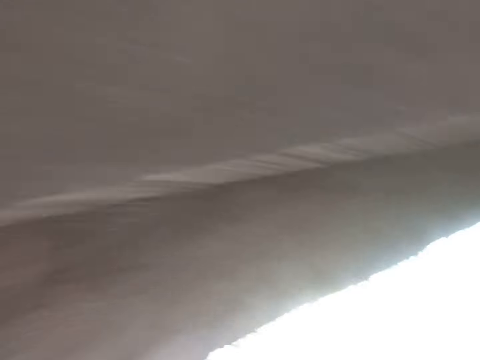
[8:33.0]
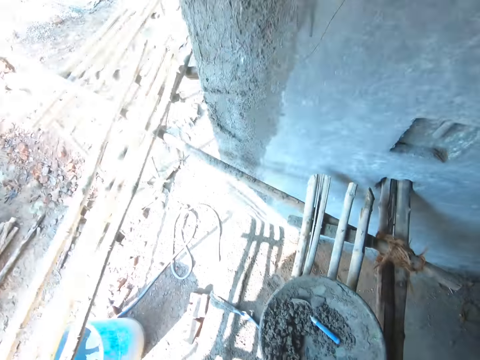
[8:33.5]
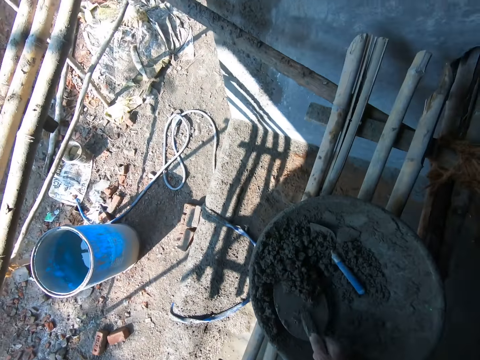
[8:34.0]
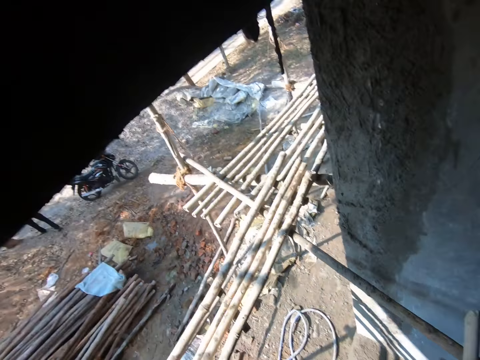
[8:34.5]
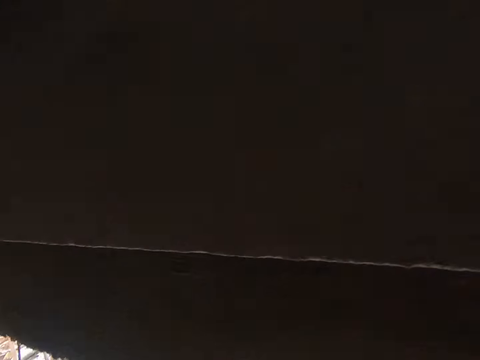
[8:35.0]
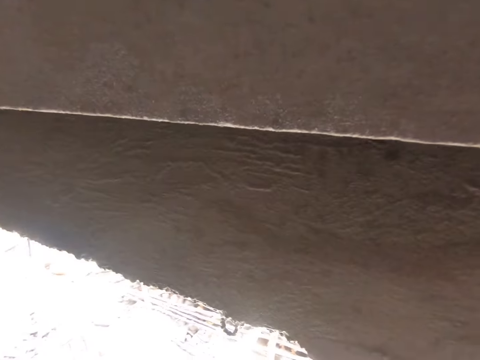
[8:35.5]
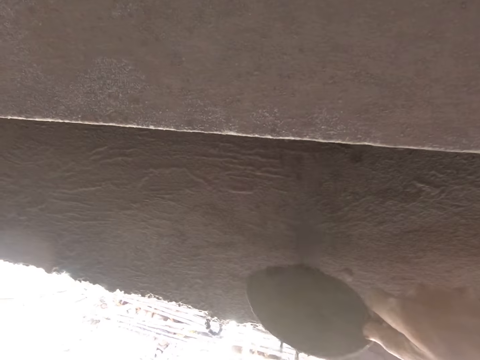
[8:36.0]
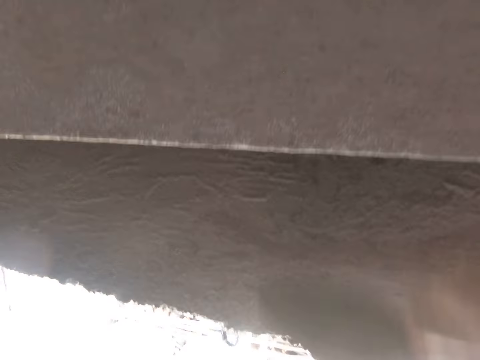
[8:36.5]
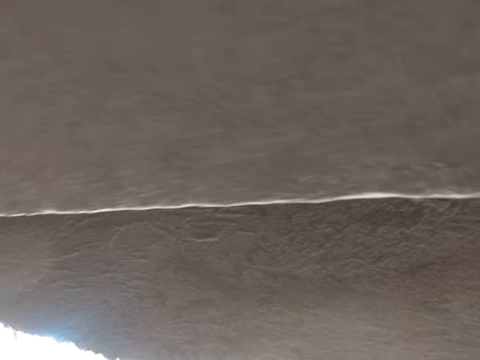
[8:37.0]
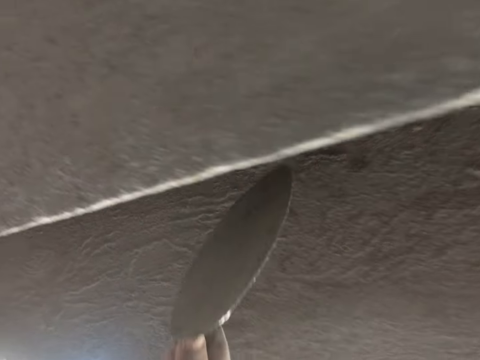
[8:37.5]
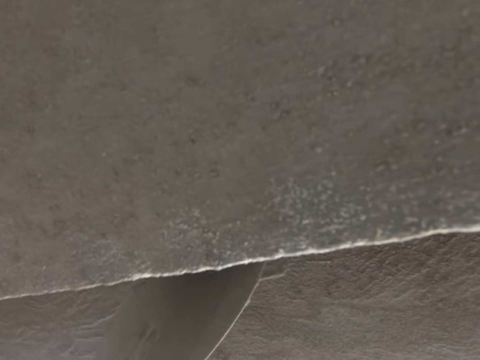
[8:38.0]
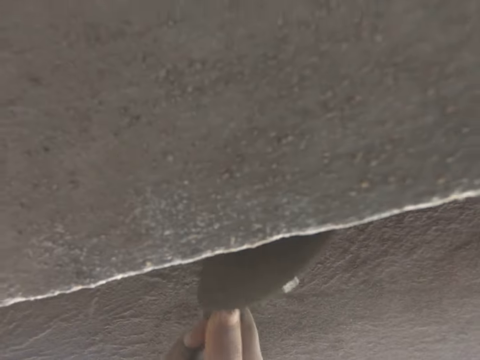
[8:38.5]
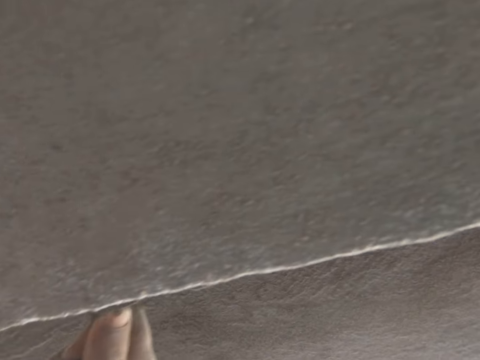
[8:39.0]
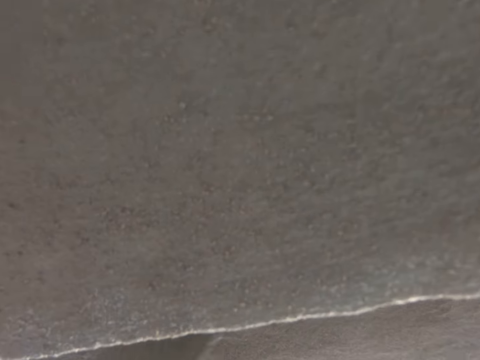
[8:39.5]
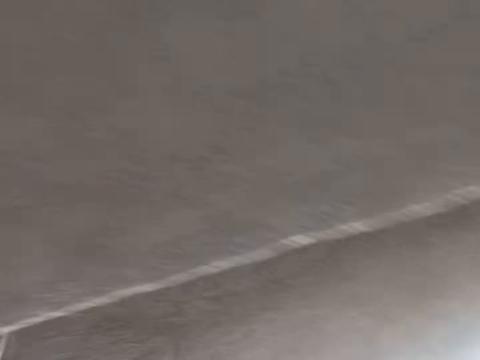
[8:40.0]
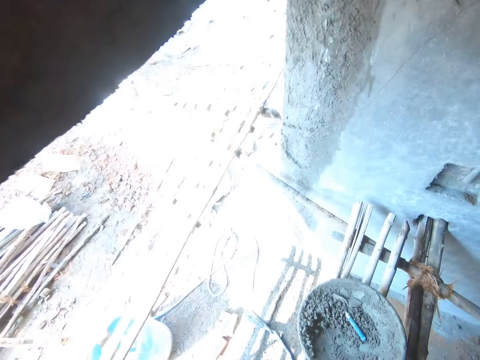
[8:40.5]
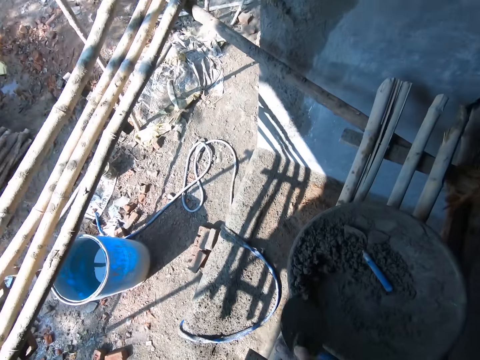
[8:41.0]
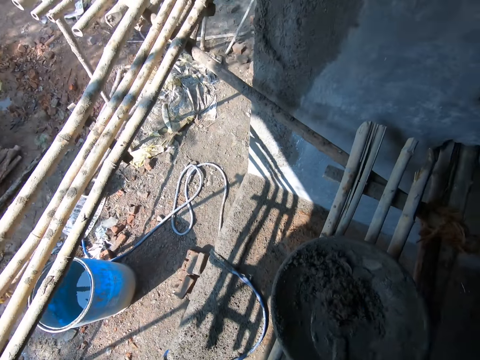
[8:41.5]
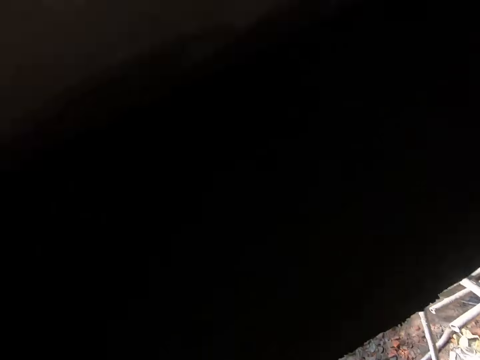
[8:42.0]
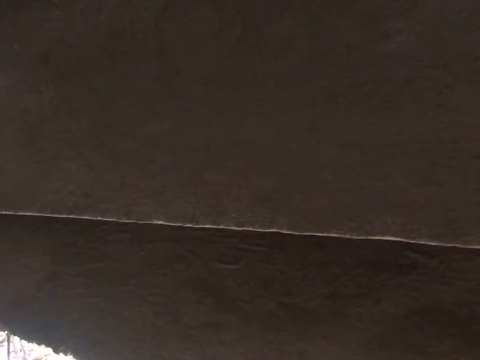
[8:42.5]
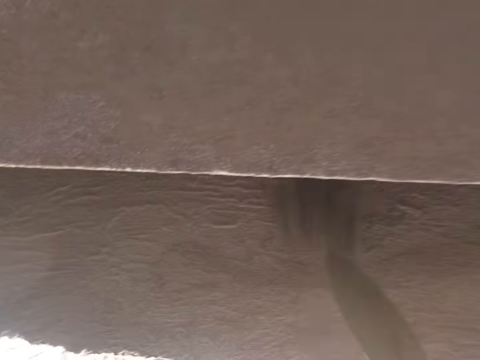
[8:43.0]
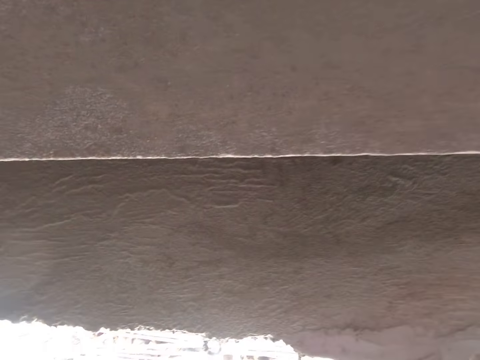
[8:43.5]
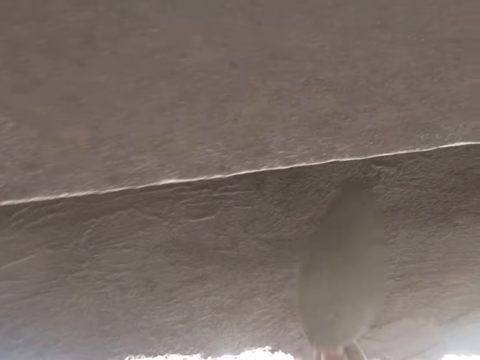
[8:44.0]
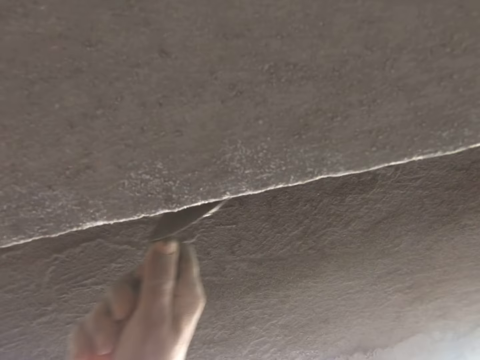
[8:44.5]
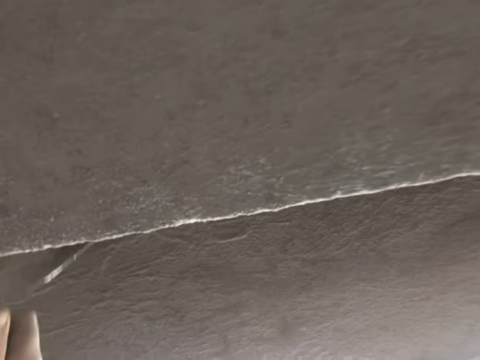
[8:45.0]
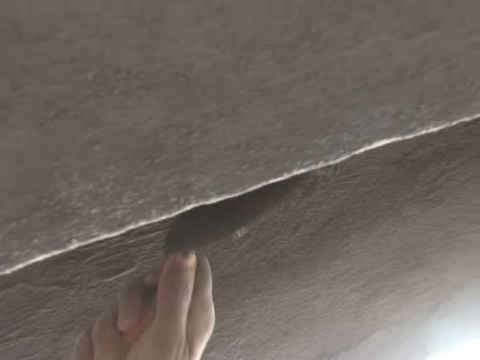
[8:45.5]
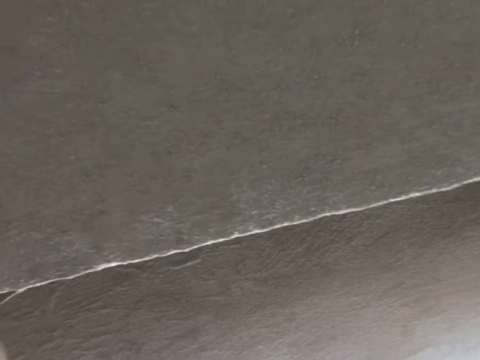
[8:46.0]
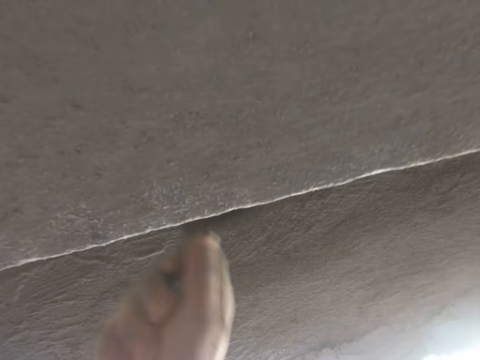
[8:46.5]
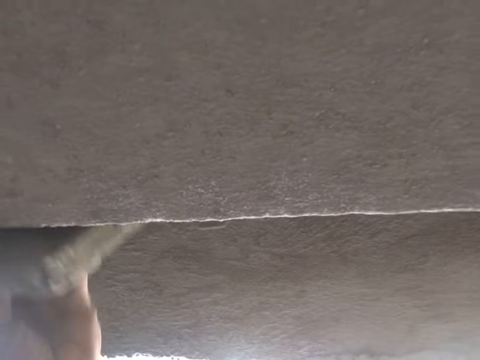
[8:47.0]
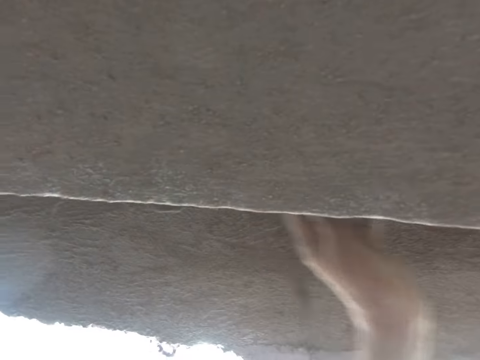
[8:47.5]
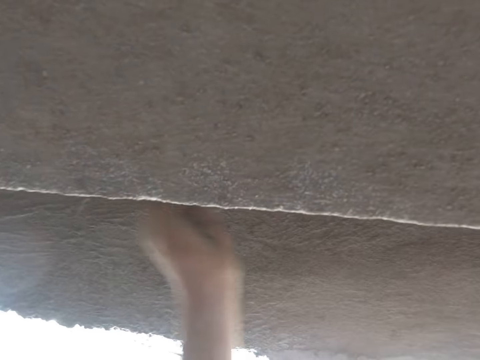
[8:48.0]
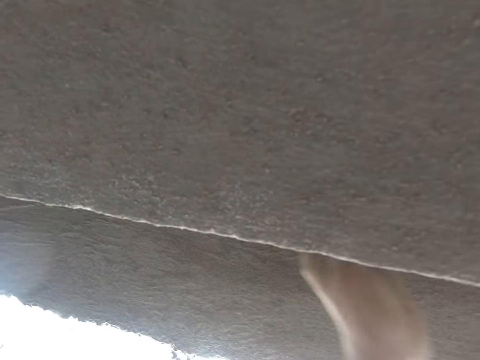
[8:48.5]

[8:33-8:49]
The camera wearer scoops the soil cement with the trowel, throws the soil cement on the slab, and spreads the soil cement with the trowel. They scoop the soil cement with the trowel, throw the soil cement on the slab, and spread the soil cement with the trowel. They spread the soil cement with the wooden float. They align the mortar on the wall.

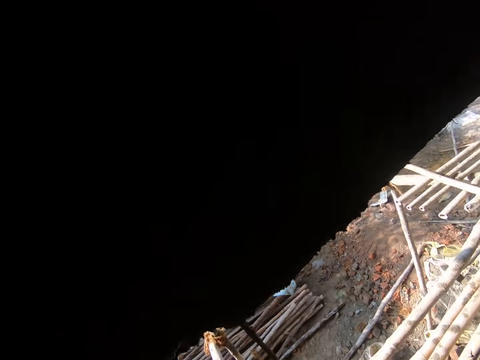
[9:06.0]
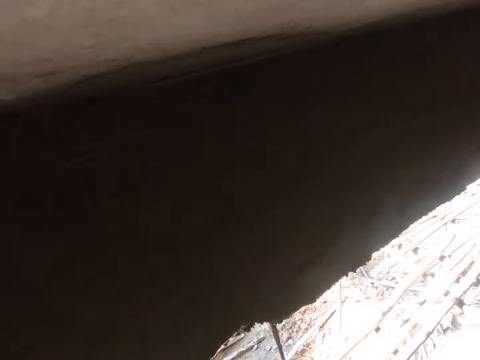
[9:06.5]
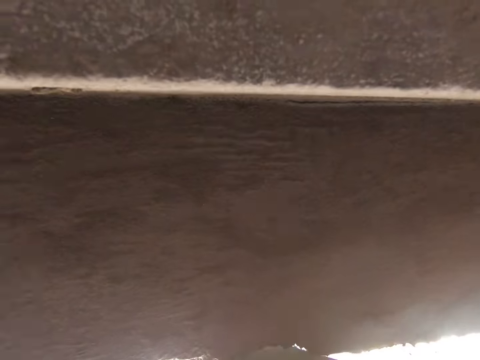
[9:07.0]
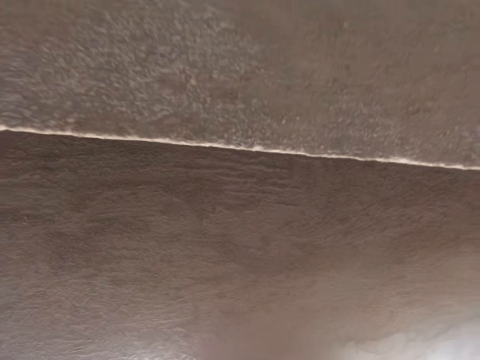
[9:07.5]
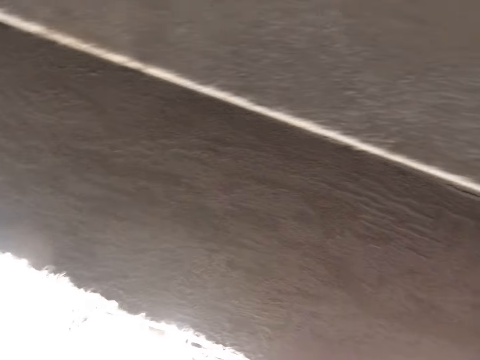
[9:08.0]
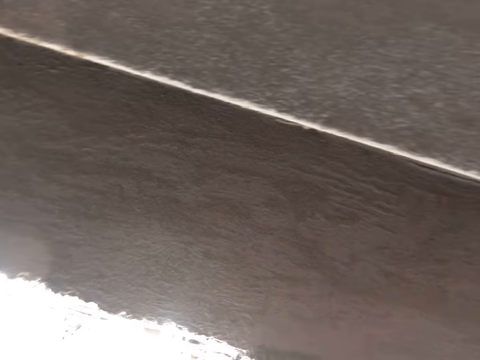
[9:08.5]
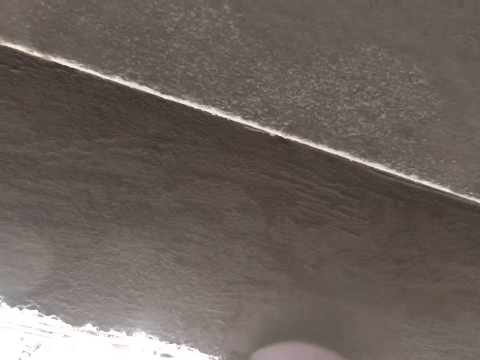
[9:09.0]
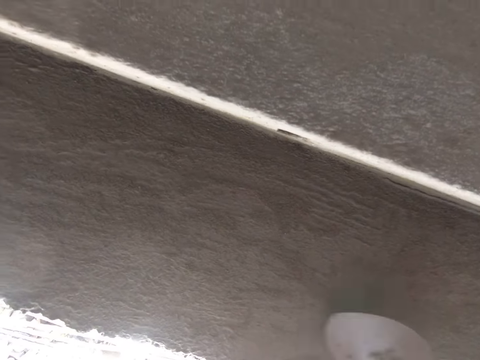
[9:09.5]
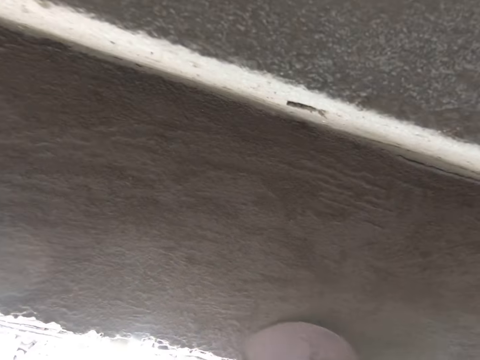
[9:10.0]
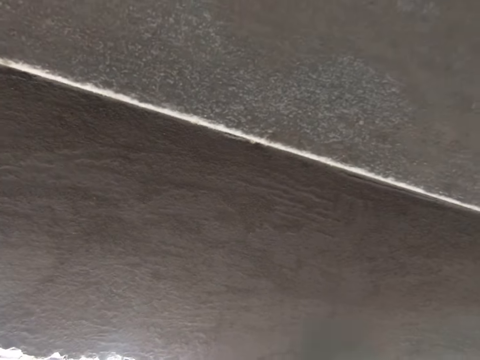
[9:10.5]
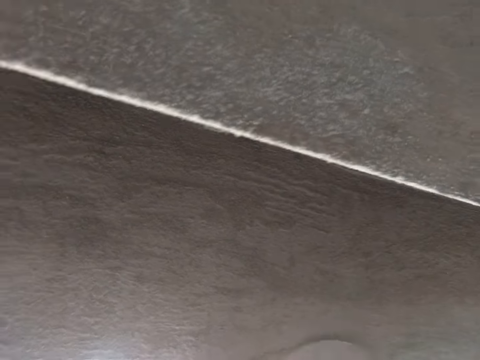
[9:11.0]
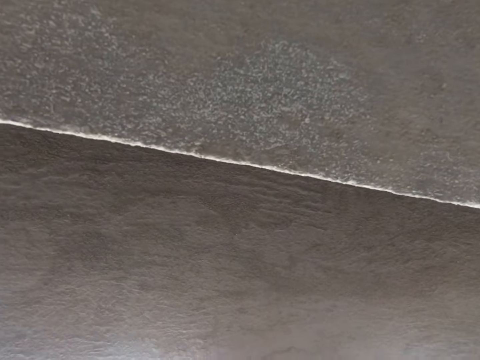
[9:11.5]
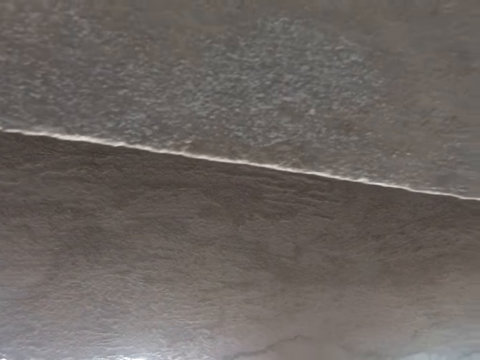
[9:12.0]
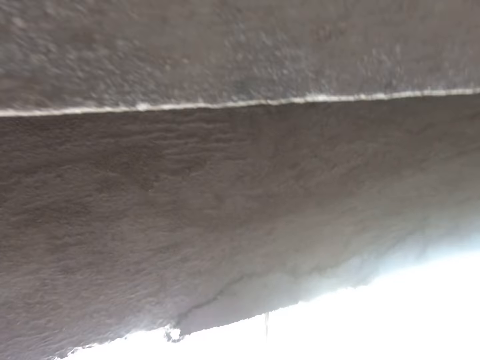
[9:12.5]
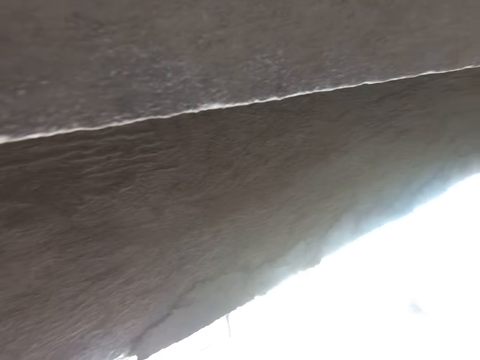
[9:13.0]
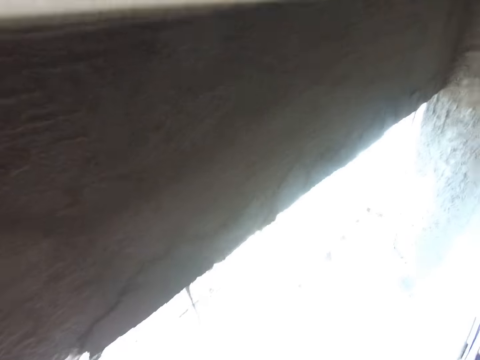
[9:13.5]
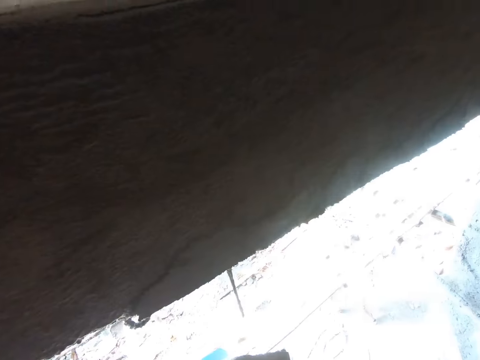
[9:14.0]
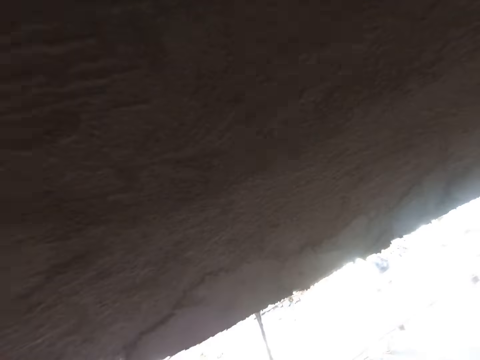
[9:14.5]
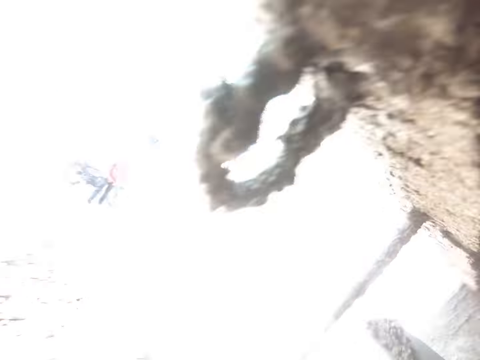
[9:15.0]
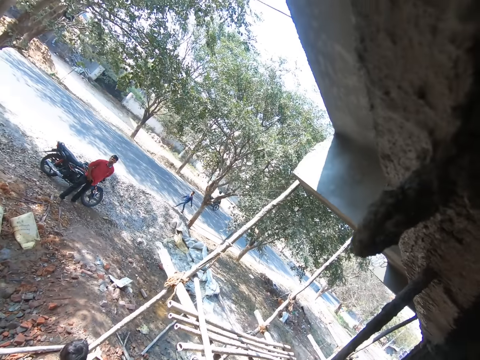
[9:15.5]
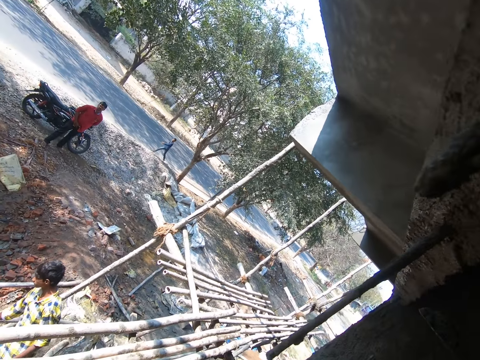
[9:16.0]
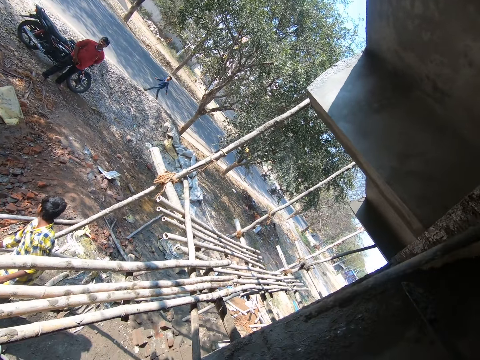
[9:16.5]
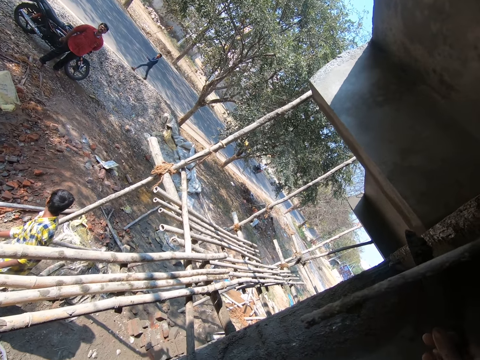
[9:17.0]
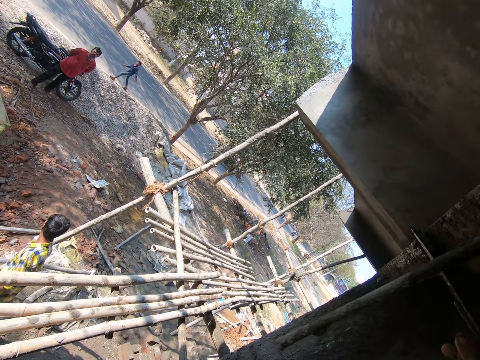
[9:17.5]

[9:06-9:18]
The camera wearer puts the wooden float on the slab. They spread the soil cement on the wall with the trowel.
